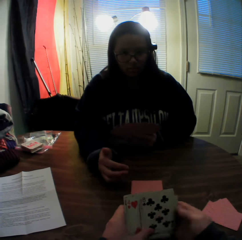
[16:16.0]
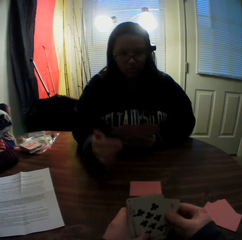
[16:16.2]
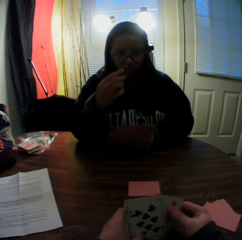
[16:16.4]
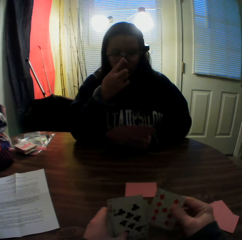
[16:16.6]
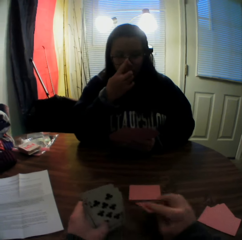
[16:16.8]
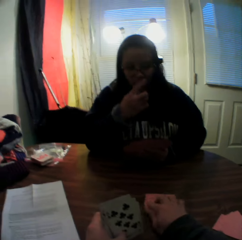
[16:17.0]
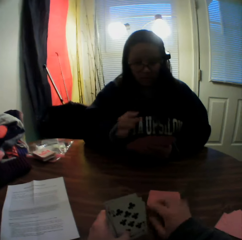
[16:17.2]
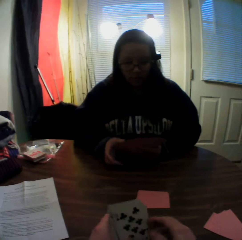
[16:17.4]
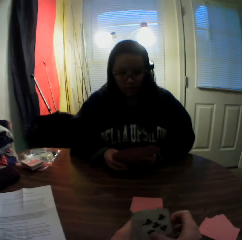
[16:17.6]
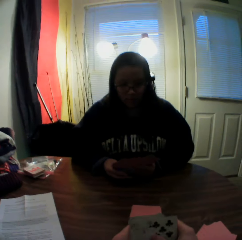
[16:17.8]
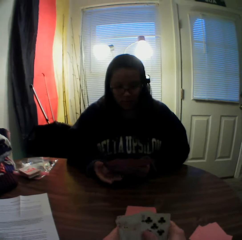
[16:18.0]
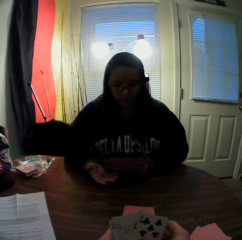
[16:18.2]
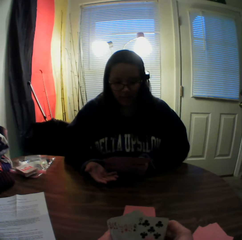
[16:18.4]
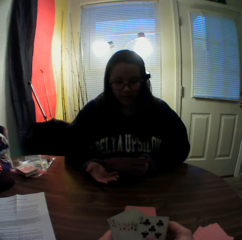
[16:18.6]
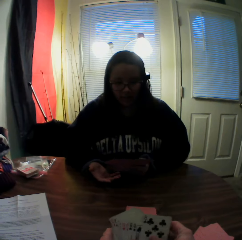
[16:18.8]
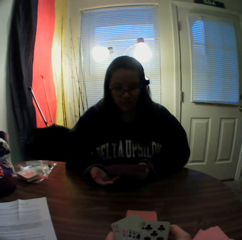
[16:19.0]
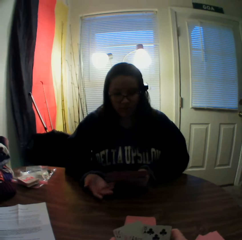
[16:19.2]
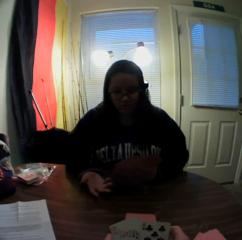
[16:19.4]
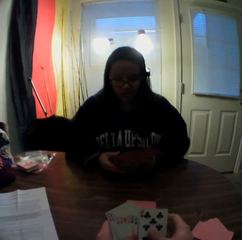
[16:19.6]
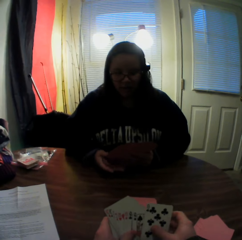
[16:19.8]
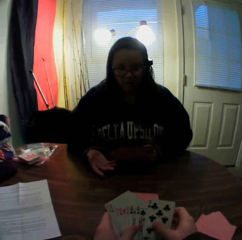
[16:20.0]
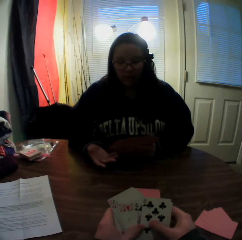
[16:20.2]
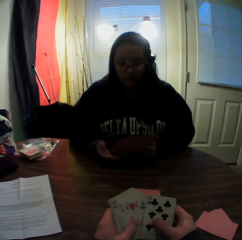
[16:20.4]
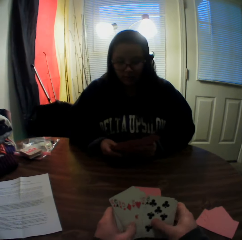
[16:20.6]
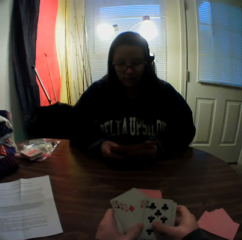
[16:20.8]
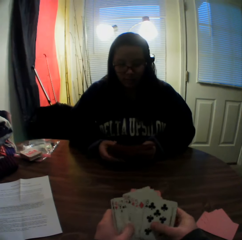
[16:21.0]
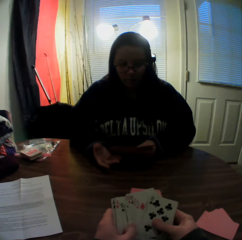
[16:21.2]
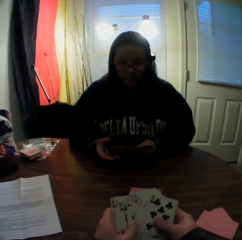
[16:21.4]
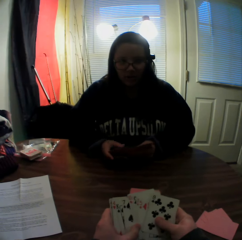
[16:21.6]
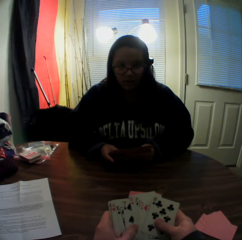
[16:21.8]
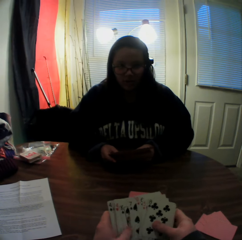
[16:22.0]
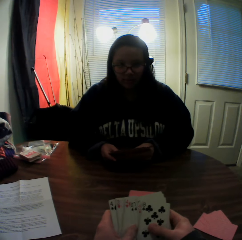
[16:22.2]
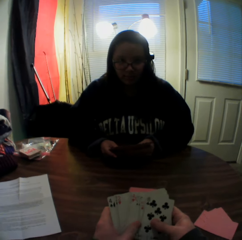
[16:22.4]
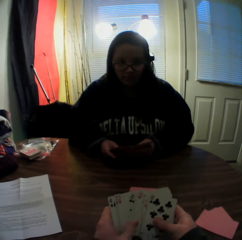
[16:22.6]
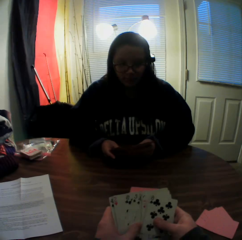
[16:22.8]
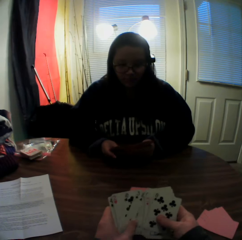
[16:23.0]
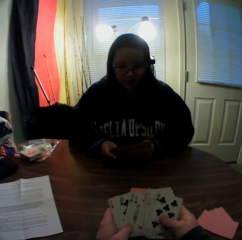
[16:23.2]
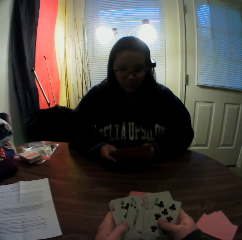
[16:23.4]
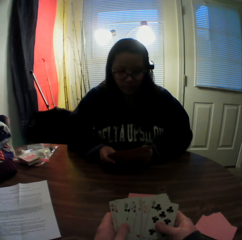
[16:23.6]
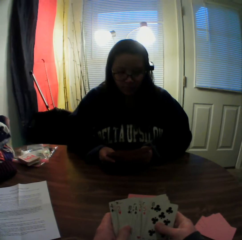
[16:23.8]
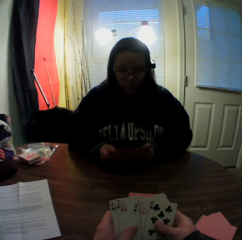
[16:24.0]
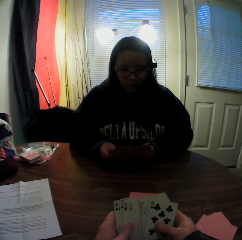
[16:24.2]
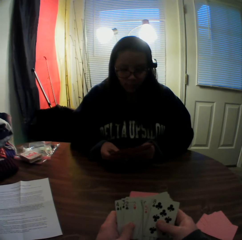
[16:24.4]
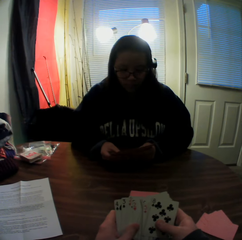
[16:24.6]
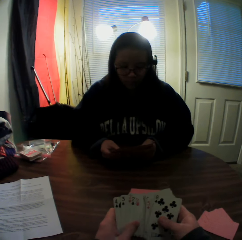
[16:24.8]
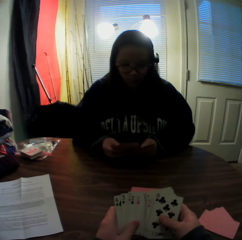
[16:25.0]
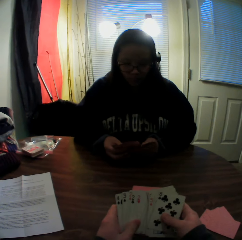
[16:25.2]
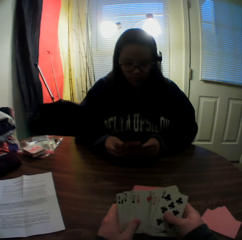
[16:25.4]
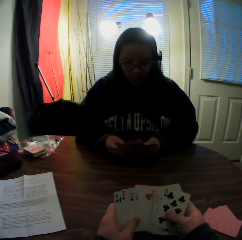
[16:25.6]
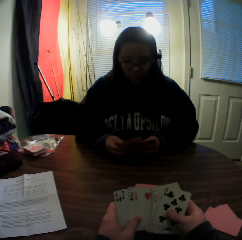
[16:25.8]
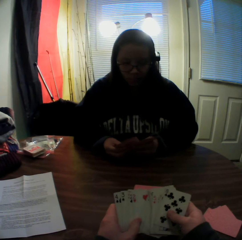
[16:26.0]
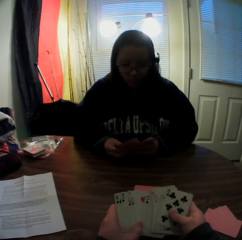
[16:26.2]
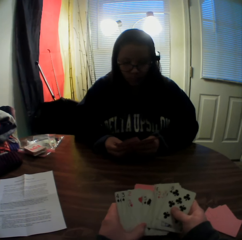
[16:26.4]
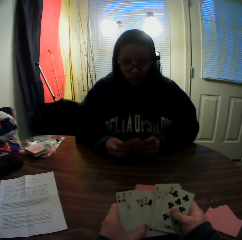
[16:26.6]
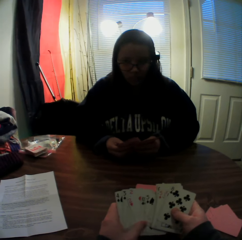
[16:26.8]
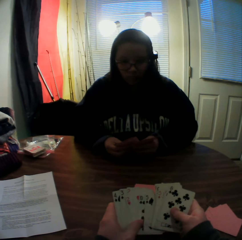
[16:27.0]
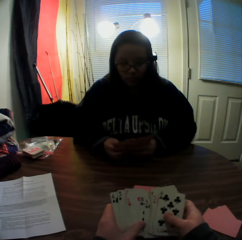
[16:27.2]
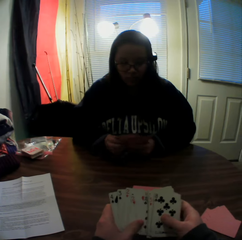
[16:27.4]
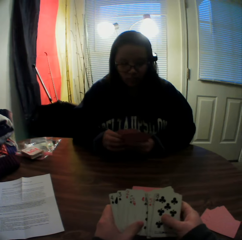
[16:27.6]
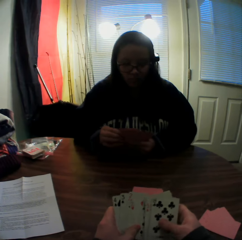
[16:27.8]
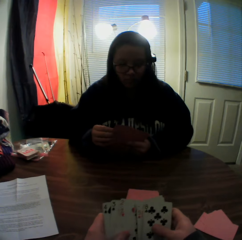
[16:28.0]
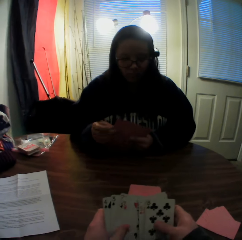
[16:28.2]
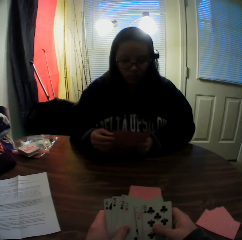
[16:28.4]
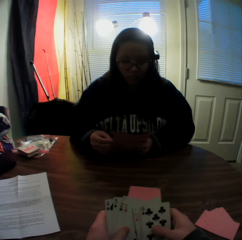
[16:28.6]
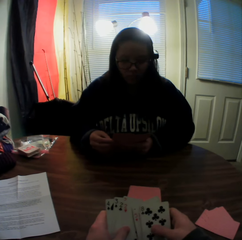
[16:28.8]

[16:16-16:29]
The camera wearer picks a card from the stack of cards in his hands with his right hand. A woman touches her glasses. The camera wearer places the card onto the stack of cards on the table. He stares at the woman. He flips through the stack of cards in his hands. He inspects the cards.

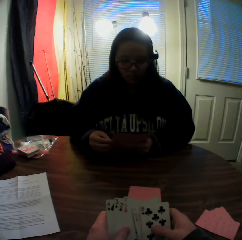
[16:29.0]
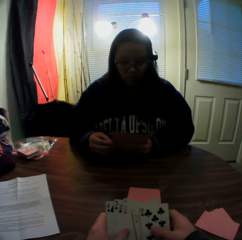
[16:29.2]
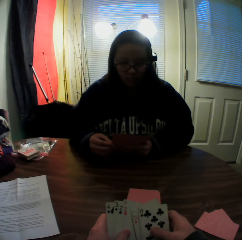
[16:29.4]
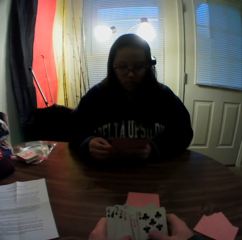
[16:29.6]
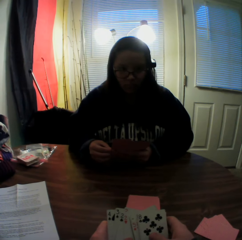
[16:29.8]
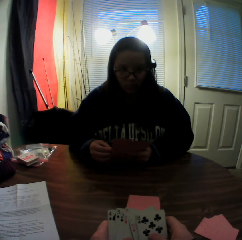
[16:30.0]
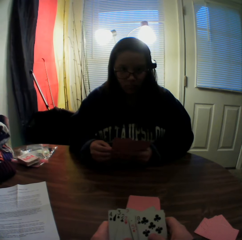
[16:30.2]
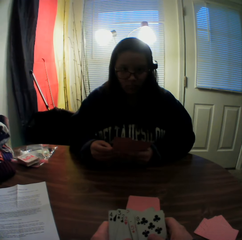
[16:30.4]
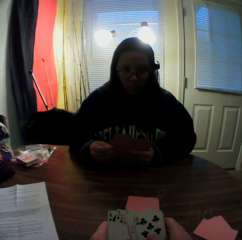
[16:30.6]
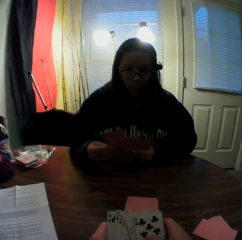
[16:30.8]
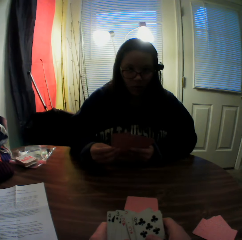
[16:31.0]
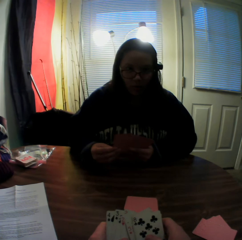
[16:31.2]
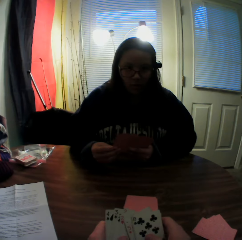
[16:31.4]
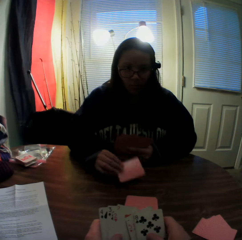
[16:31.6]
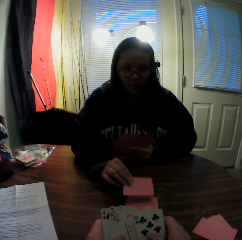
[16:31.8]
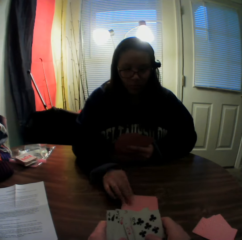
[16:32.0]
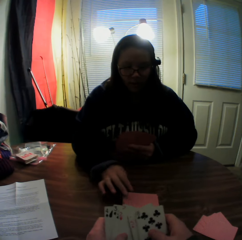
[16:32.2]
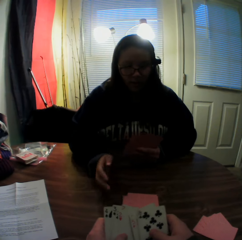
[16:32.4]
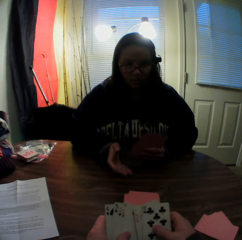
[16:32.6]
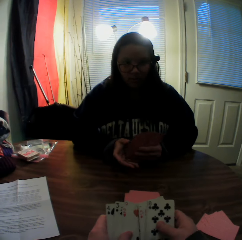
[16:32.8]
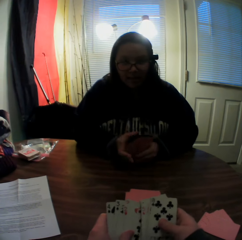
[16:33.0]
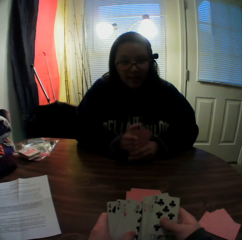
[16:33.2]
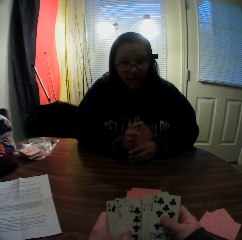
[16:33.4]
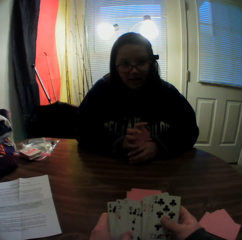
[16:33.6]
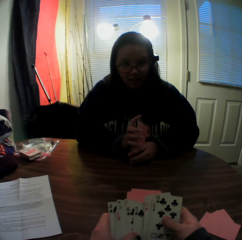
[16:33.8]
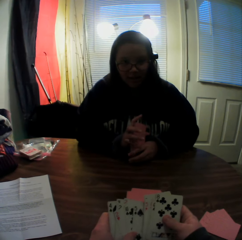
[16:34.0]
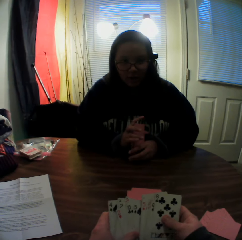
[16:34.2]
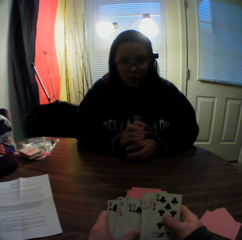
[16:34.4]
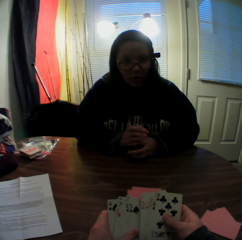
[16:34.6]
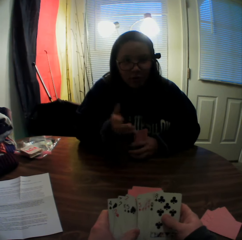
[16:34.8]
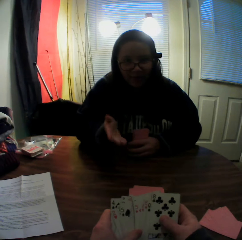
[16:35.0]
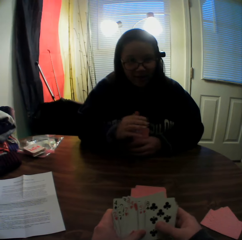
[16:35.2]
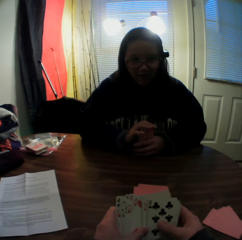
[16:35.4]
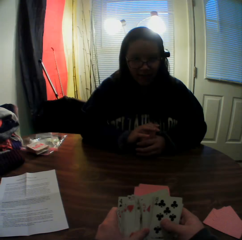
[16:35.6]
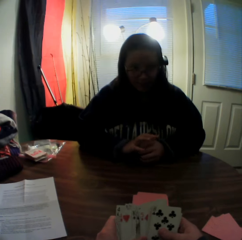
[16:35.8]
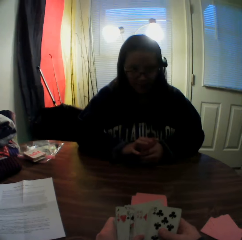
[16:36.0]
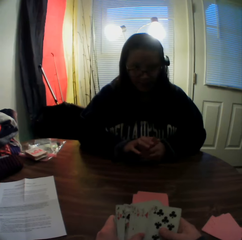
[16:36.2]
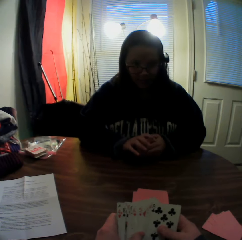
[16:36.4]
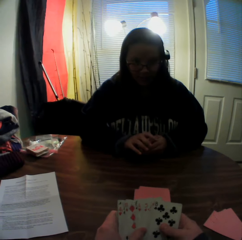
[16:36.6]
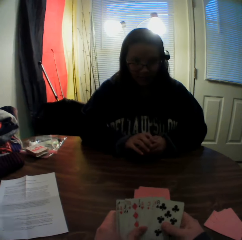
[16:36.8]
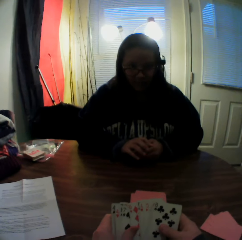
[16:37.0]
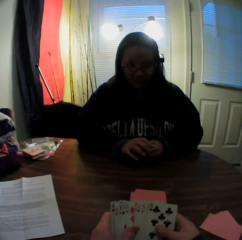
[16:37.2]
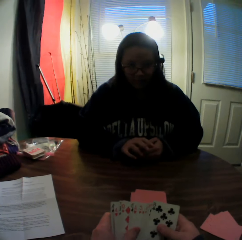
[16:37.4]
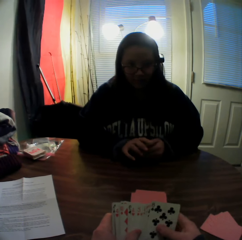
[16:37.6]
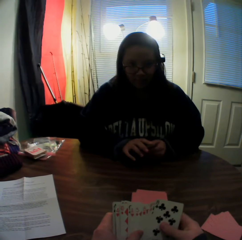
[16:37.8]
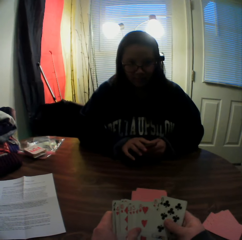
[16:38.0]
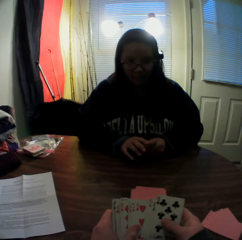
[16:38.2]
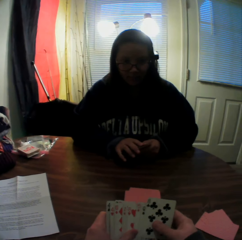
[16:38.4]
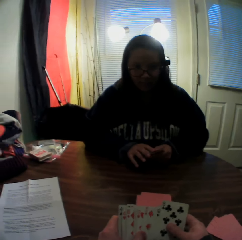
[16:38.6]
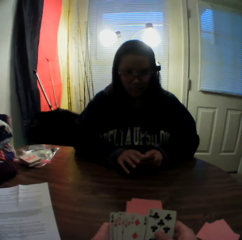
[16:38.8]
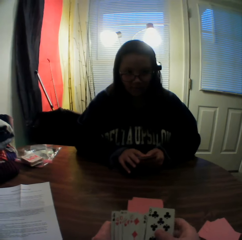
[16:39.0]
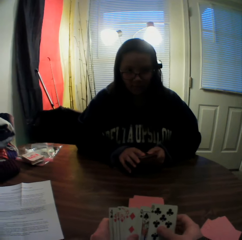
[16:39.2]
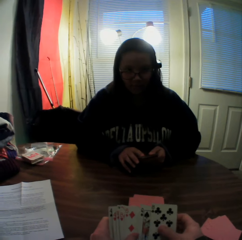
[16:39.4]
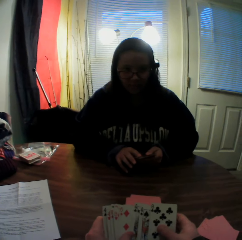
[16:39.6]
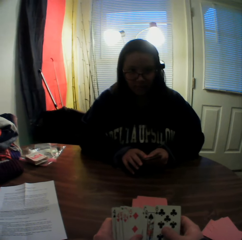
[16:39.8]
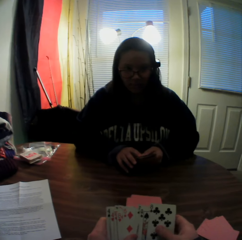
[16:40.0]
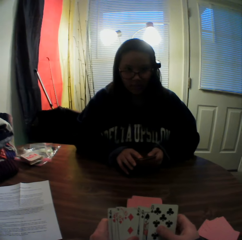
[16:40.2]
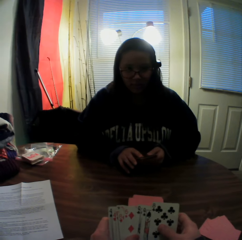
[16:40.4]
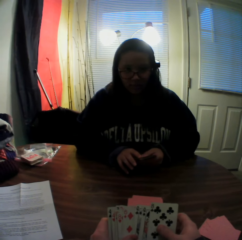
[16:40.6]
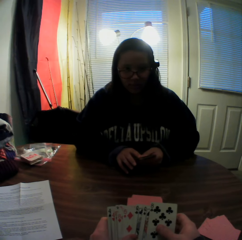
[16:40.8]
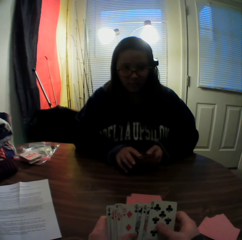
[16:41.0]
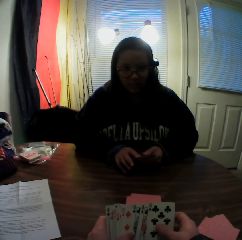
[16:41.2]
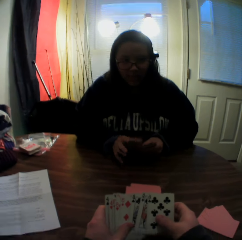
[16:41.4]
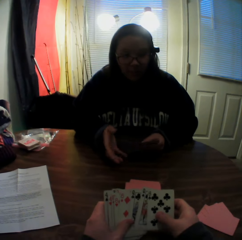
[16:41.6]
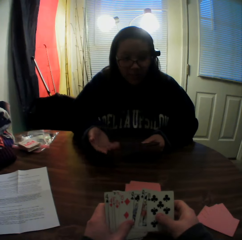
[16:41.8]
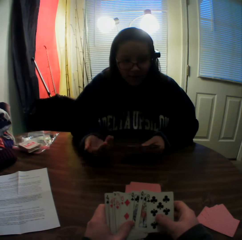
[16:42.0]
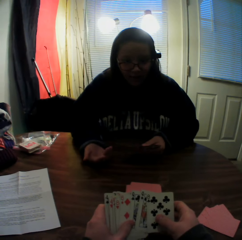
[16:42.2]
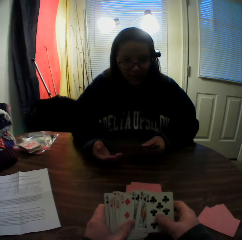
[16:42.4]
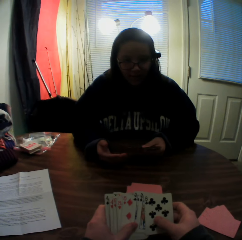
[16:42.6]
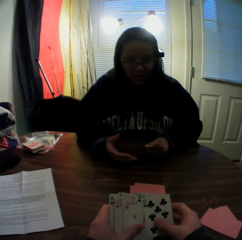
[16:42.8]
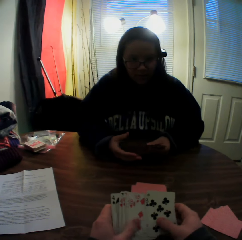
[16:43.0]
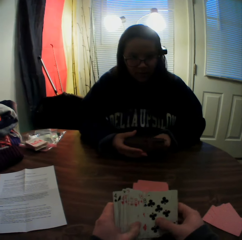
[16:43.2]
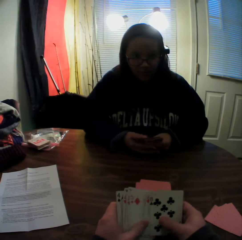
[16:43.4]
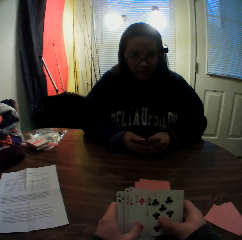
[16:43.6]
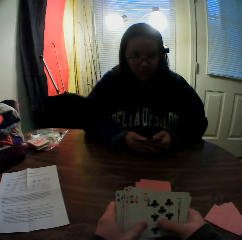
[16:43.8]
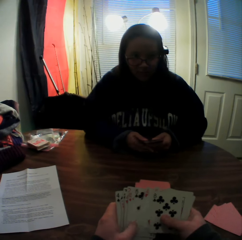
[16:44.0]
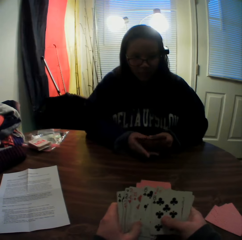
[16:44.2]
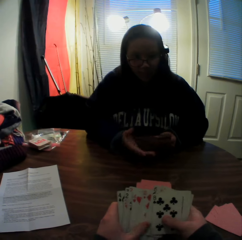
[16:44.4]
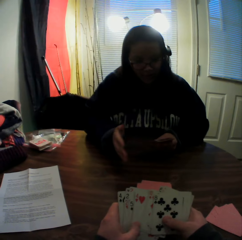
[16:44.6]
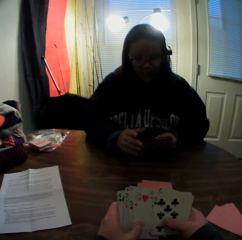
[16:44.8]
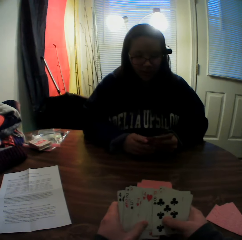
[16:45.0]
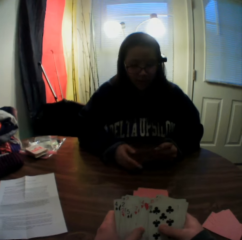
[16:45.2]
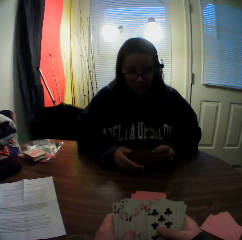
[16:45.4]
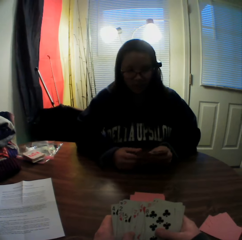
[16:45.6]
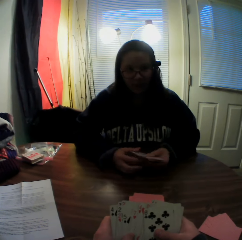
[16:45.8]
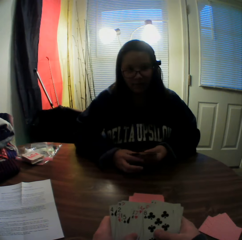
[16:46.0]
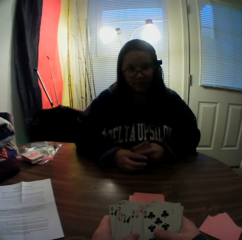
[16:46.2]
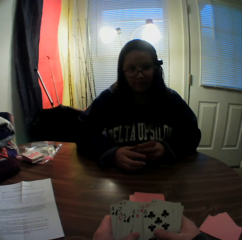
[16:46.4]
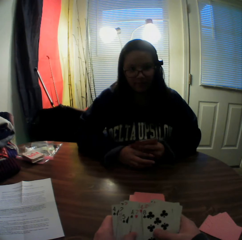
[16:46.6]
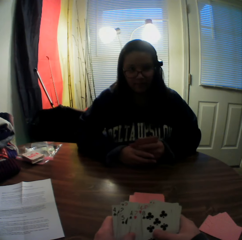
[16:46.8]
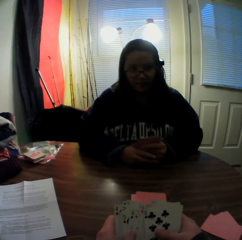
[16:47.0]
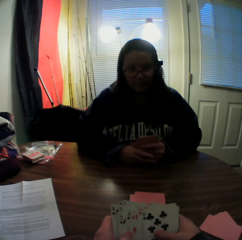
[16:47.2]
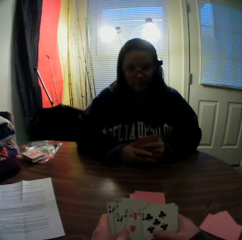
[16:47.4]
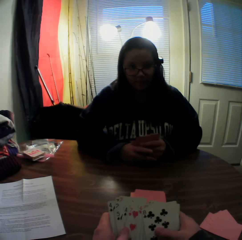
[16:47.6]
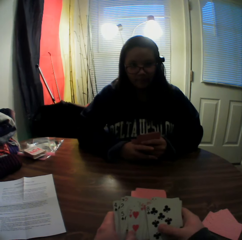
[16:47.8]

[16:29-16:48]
A woman picks a card from the stack of cards in her hands with her right hand and places the card onto the stack of cards on the table. The camera wearer stares at the woman. They inspect the cards.
